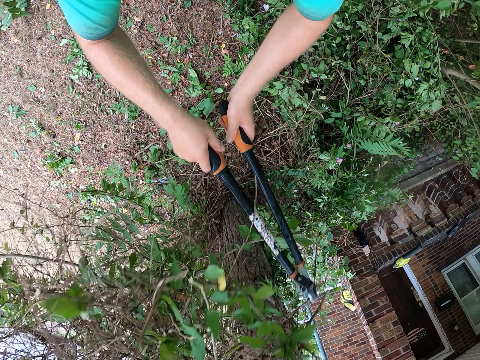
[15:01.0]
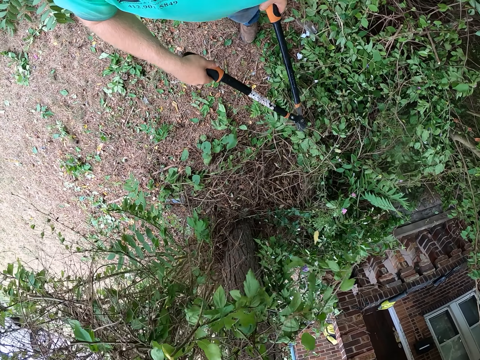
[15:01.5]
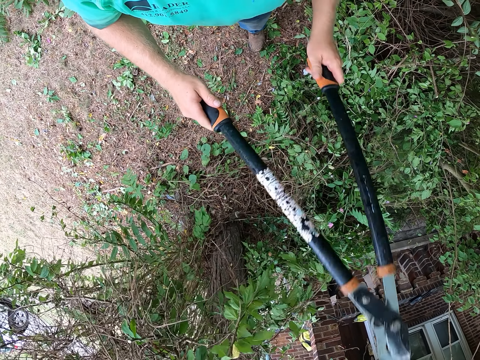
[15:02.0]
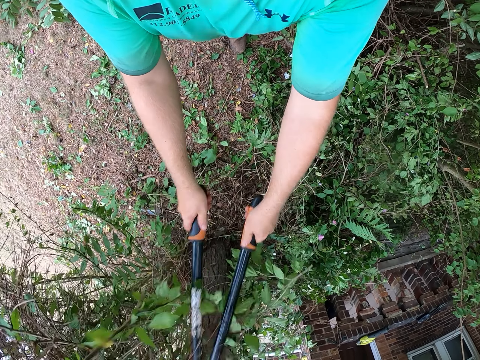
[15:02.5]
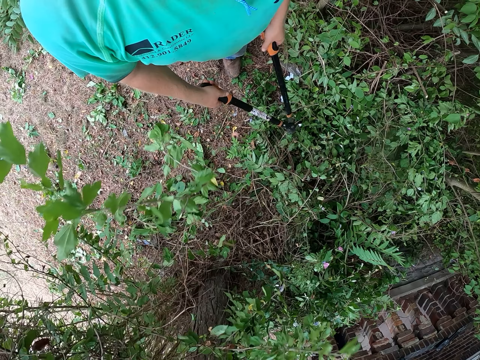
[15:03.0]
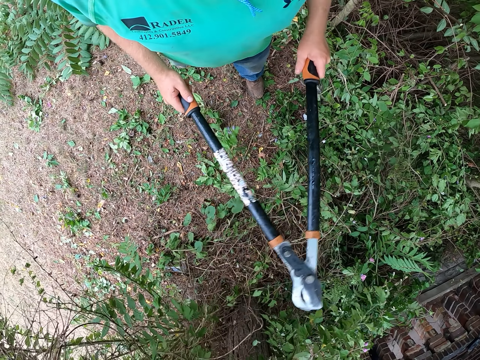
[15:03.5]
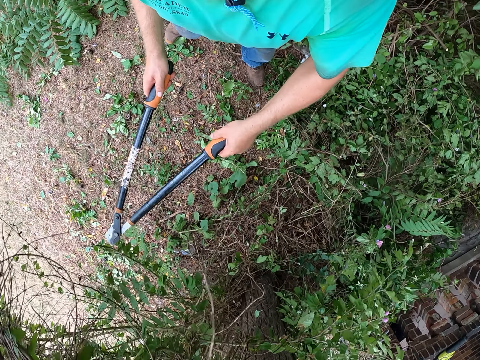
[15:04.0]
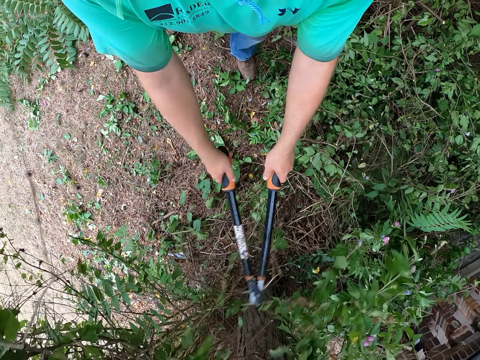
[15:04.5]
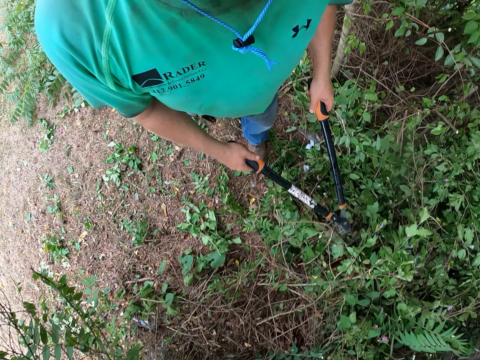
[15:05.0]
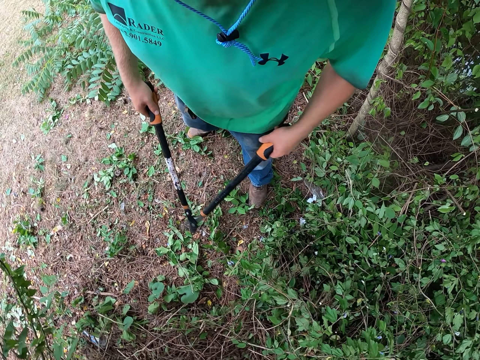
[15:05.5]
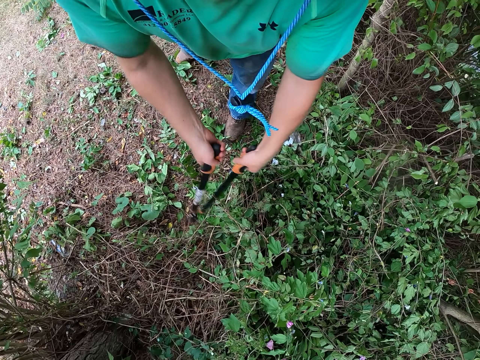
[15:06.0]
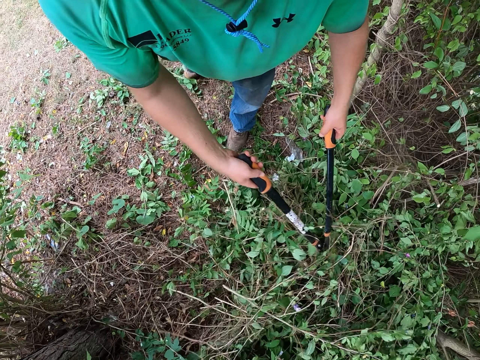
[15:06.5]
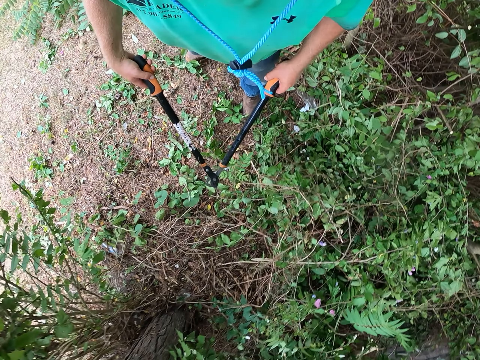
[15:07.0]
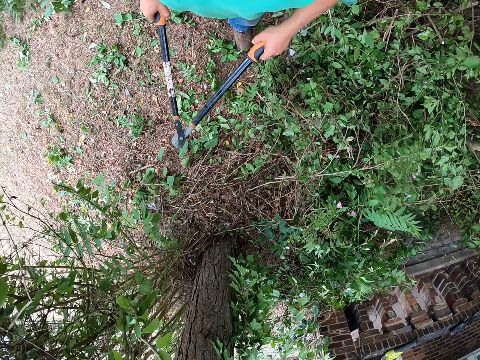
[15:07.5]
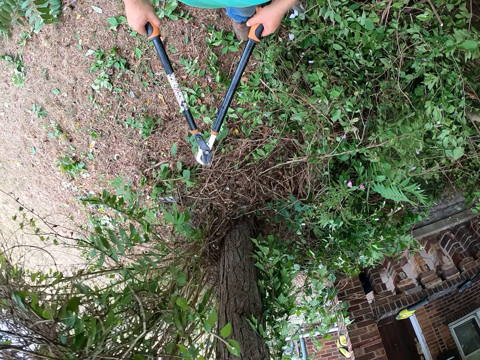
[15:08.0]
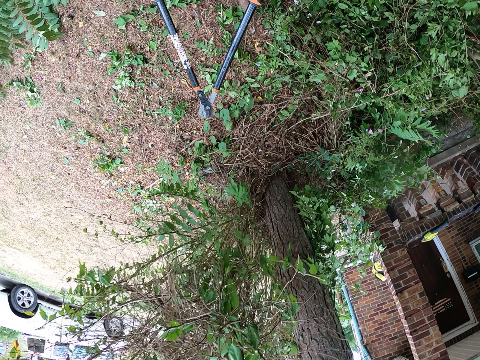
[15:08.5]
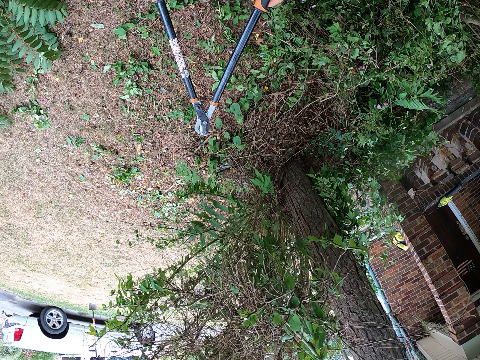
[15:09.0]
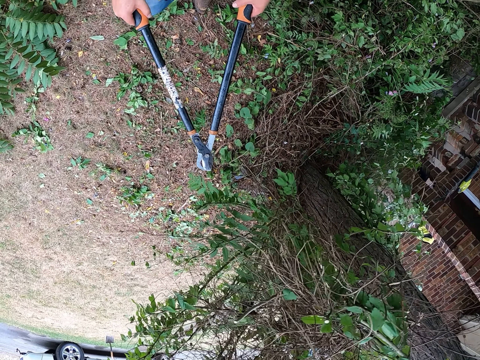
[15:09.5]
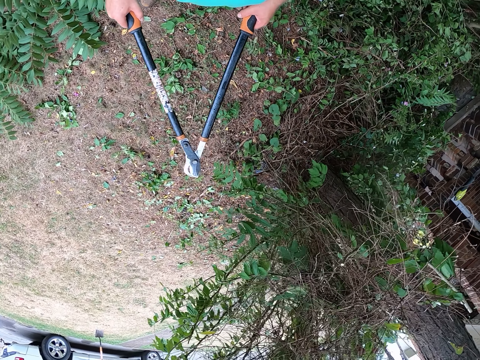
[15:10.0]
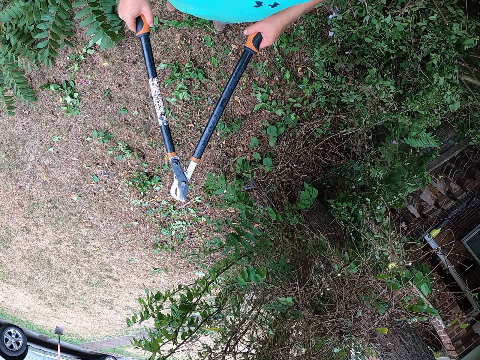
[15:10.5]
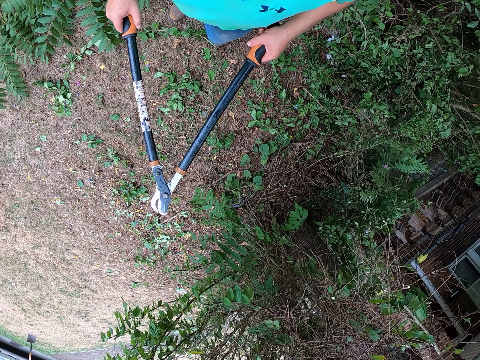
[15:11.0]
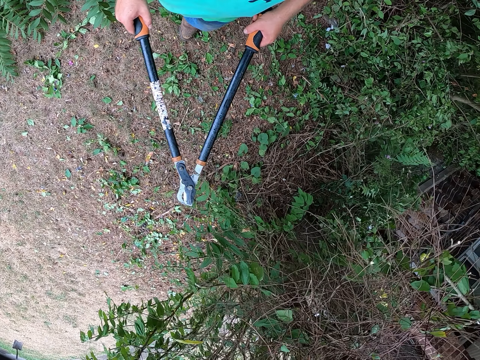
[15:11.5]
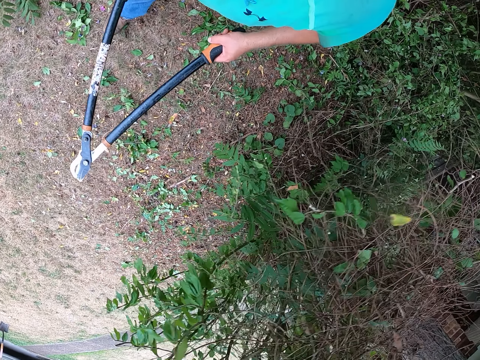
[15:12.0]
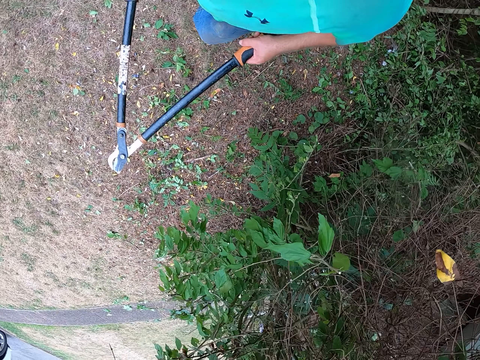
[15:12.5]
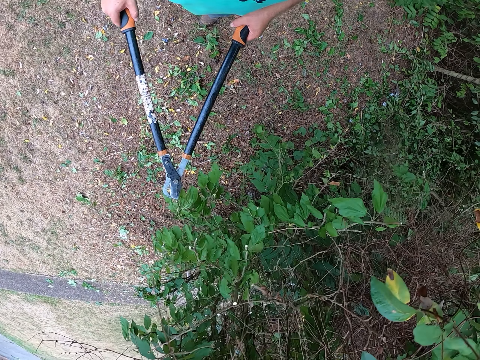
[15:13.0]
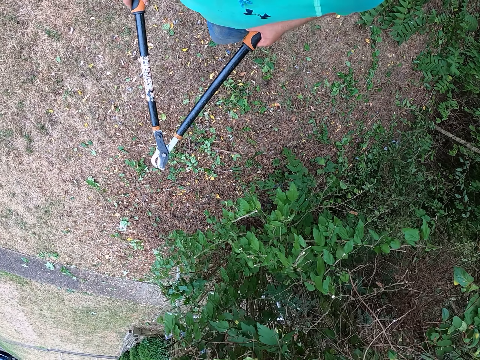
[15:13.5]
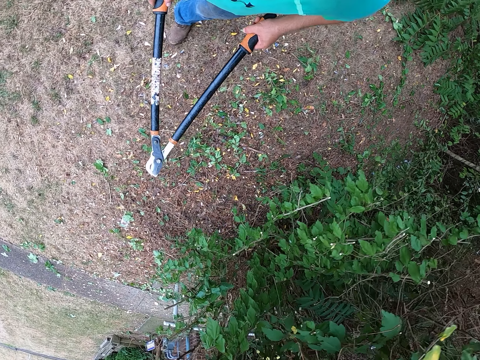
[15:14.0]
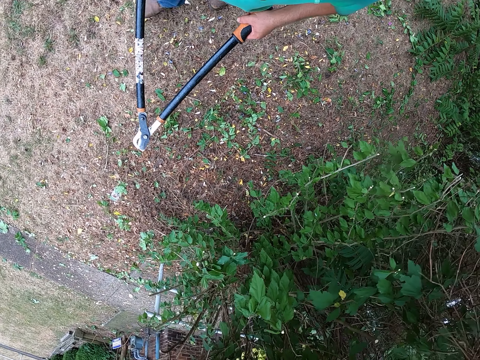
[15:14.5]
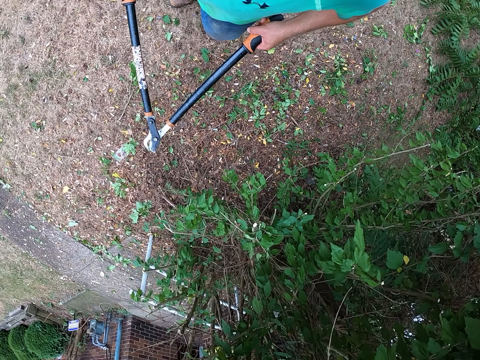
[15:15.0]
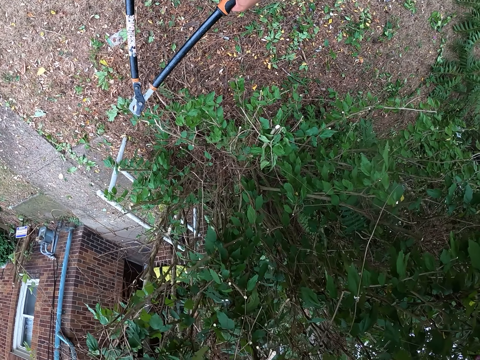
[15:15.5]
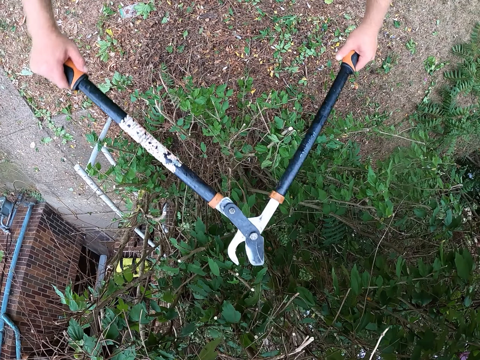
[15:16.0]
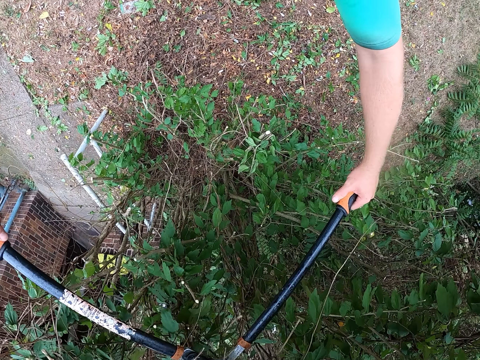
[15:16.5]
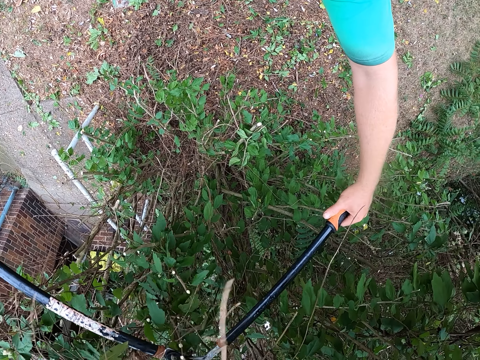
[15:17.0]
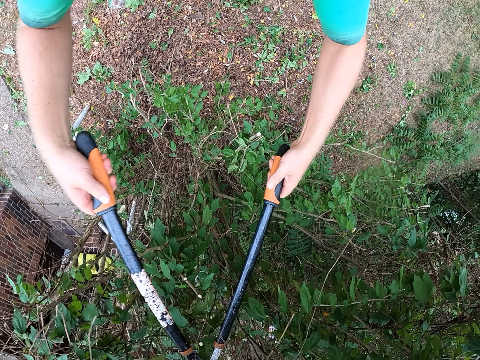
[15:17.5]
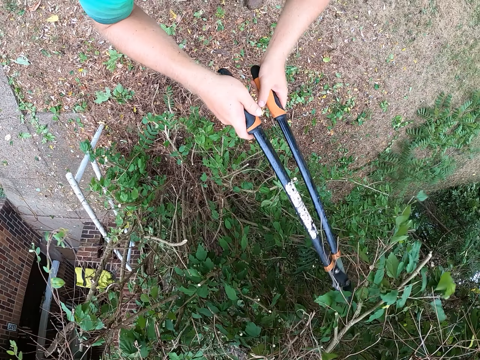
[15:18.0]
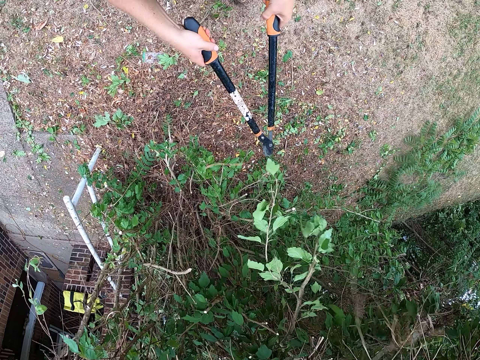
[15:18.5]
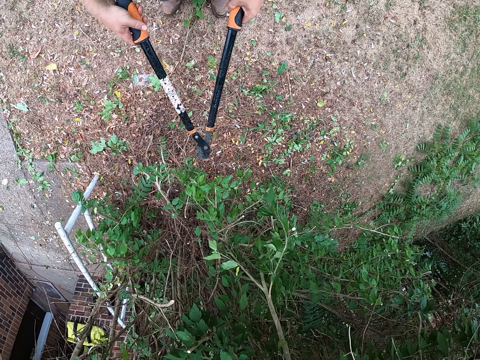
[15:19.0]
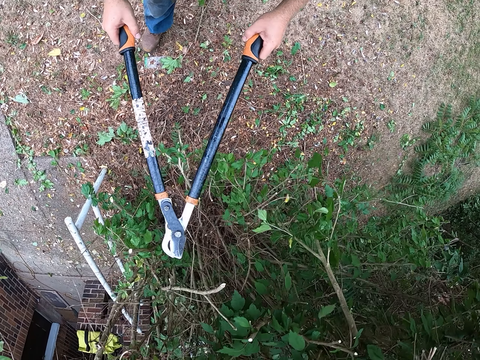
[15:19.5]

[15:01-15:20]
The camera wearer hits the tree branch with the lopper in both hands. They stand for a while, move around the plant and cut a tree branch with the lopper in both hands.

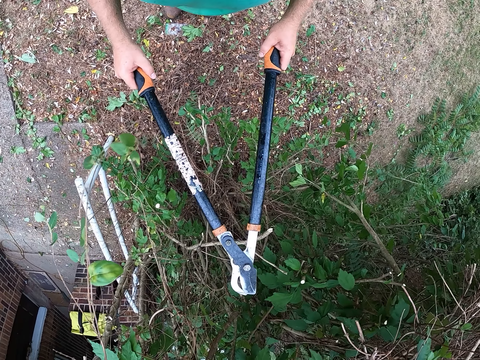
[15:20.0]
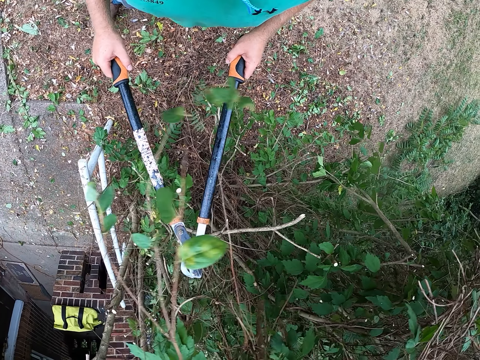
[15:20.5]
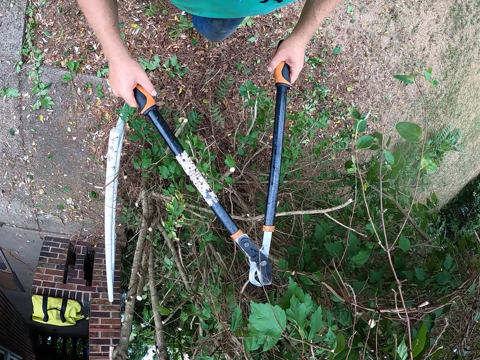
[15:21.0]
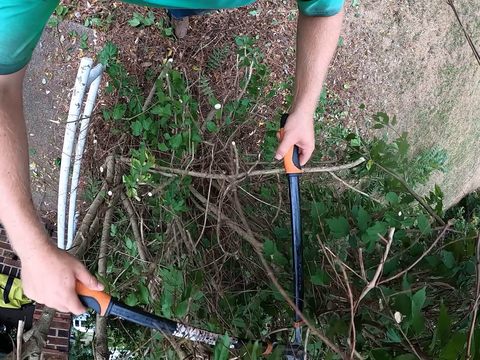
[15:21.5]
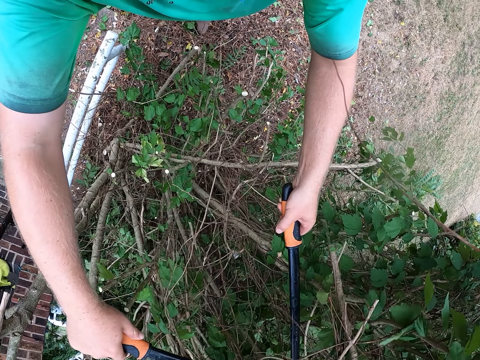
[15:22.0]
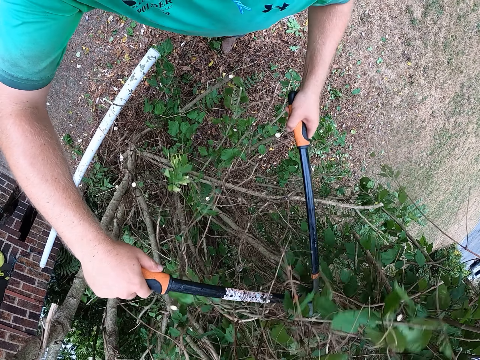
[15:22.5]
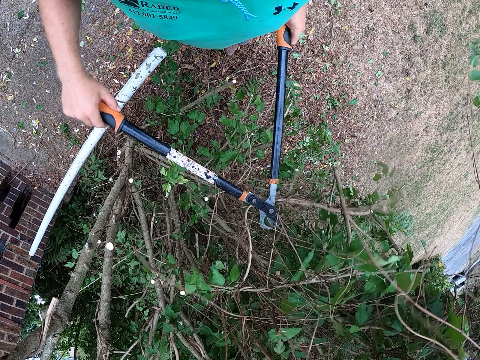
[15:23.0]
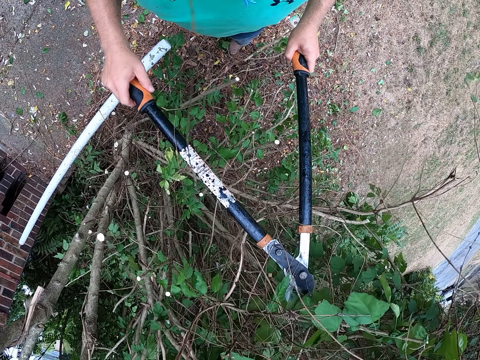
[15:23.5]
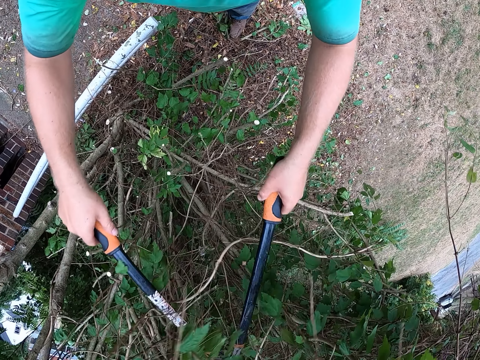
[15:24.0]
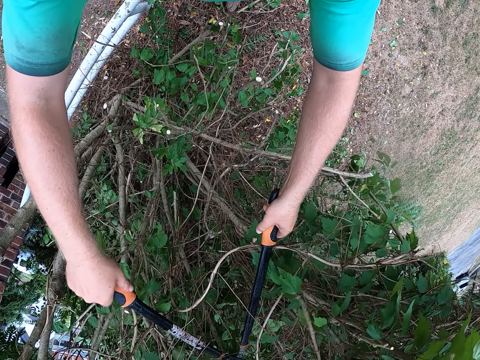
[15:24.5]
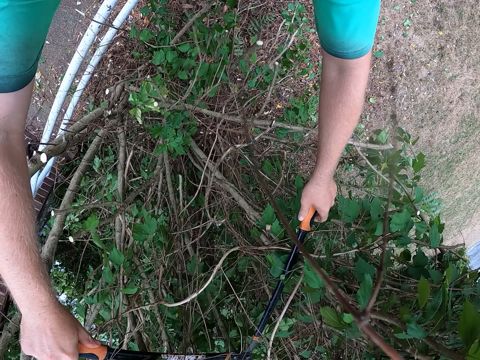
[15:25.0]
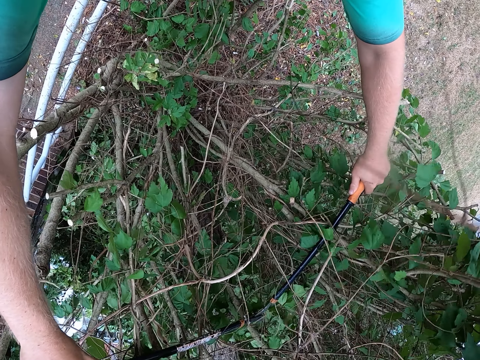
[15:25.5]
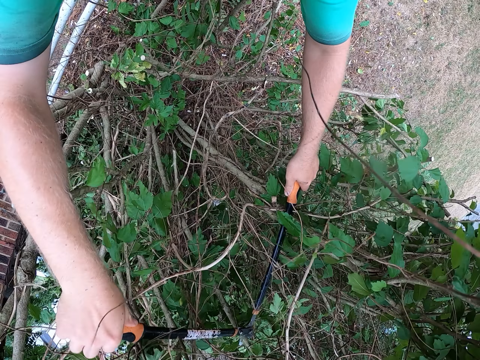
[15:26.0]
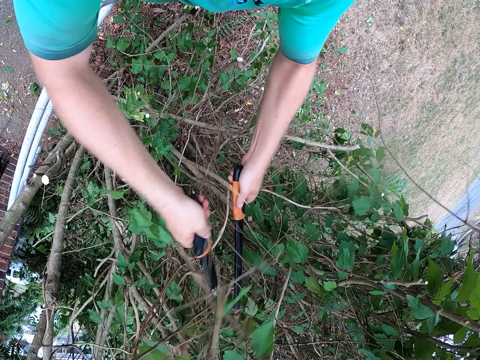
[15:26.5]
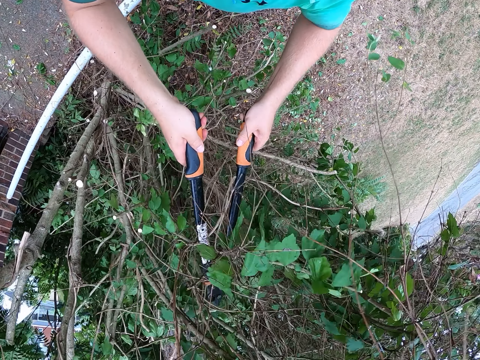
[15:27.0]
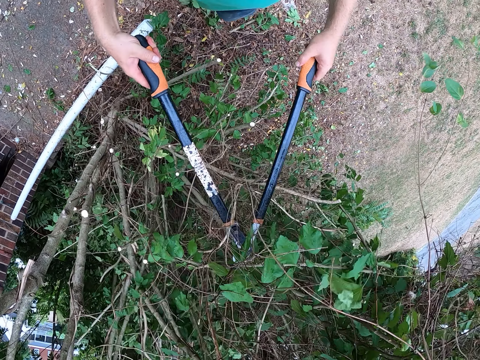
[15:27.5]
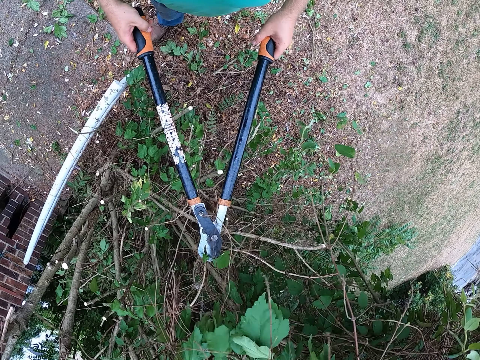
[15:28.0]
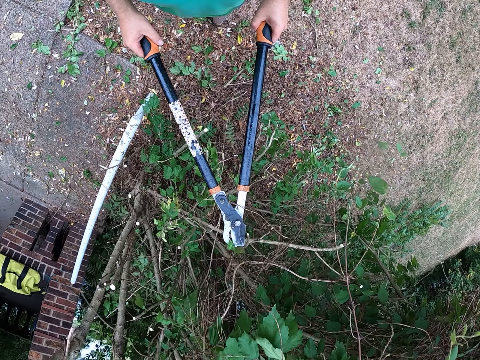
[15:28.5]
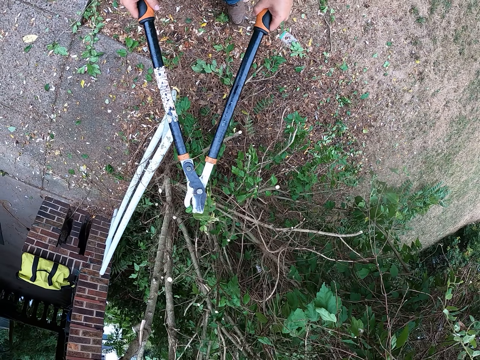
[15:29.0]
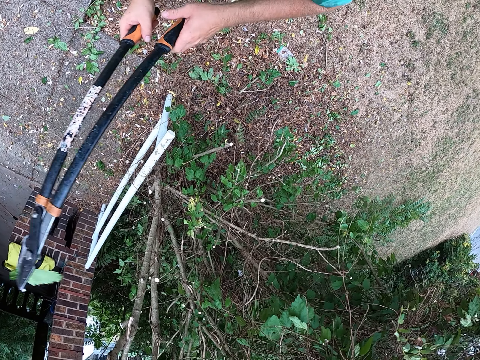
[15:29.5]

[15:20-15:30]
The camera wearer cuts a tree branch with the lopper in both hands.
